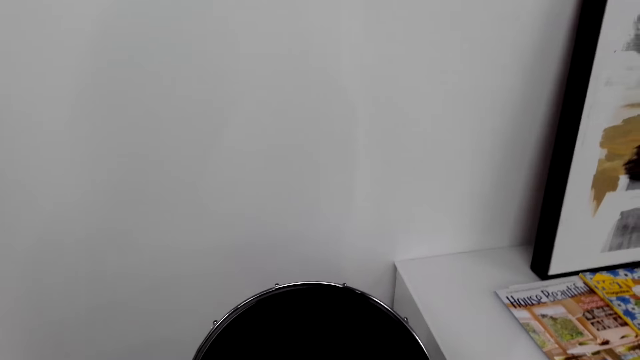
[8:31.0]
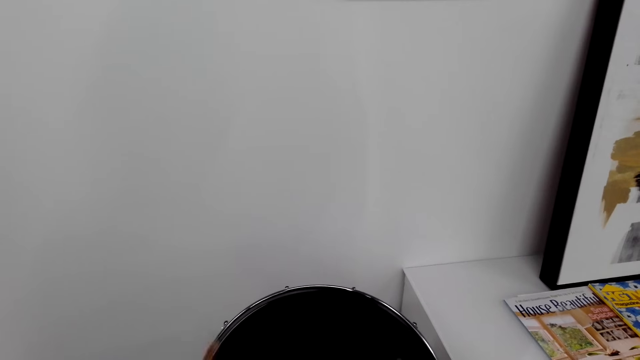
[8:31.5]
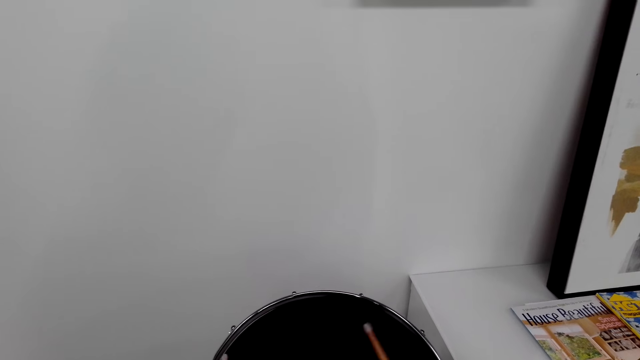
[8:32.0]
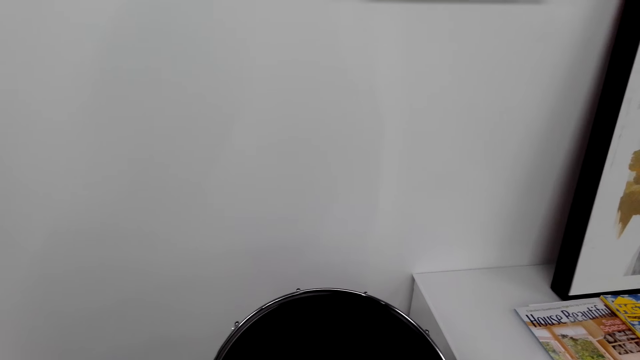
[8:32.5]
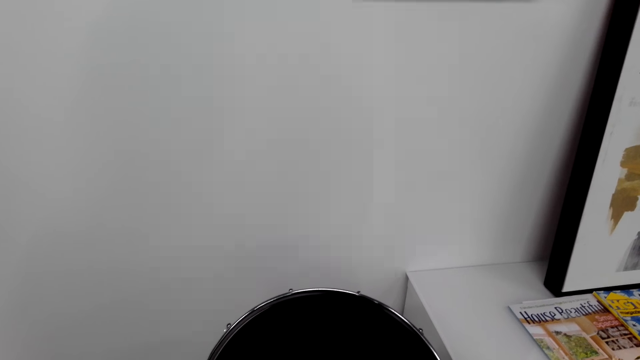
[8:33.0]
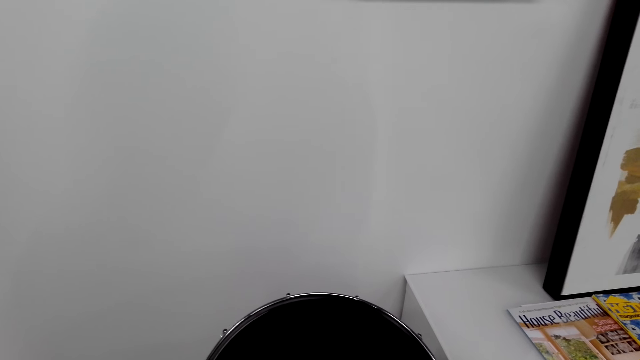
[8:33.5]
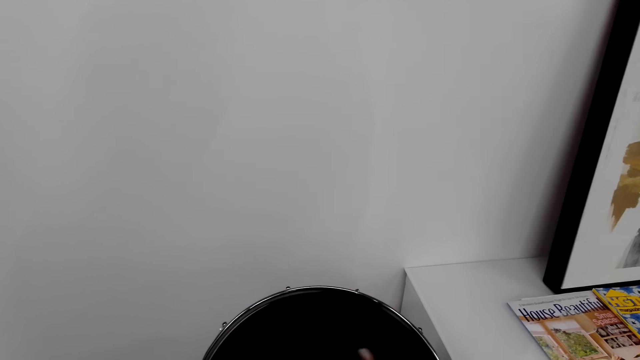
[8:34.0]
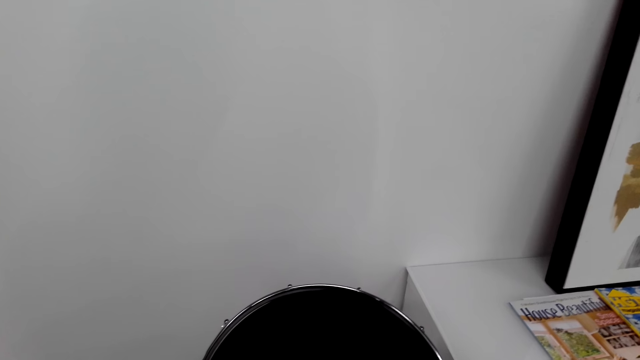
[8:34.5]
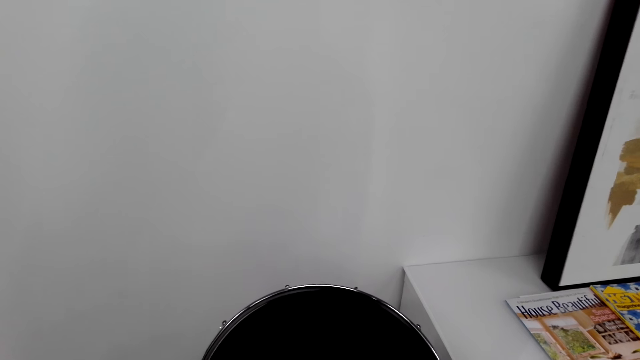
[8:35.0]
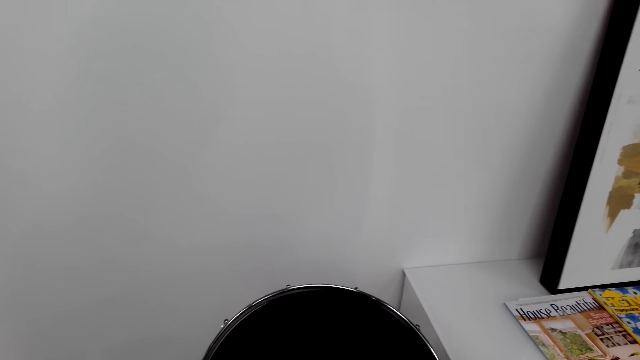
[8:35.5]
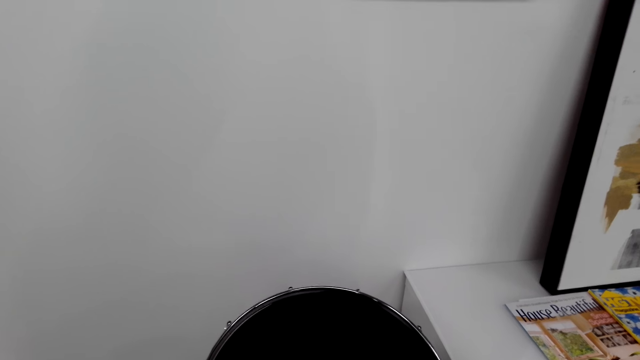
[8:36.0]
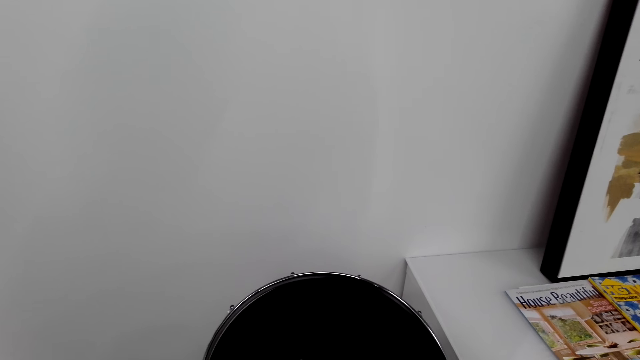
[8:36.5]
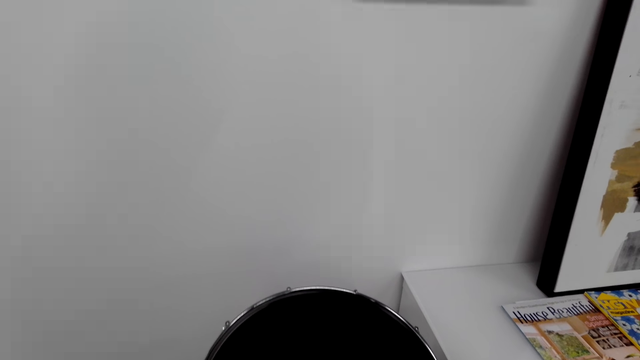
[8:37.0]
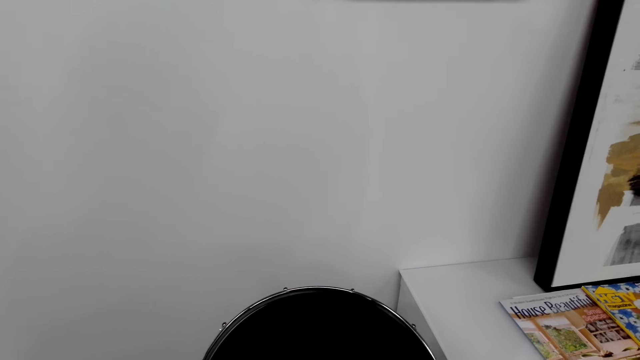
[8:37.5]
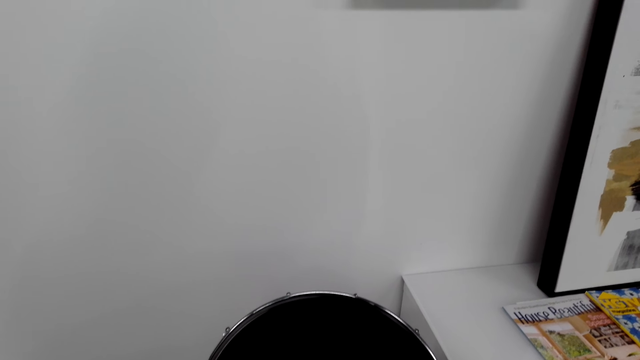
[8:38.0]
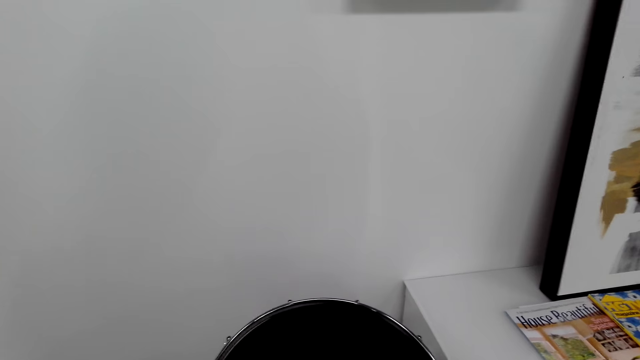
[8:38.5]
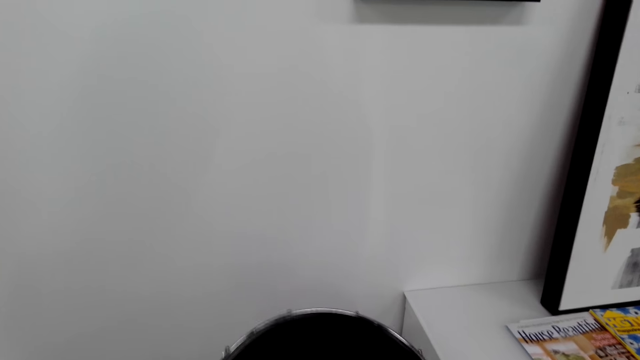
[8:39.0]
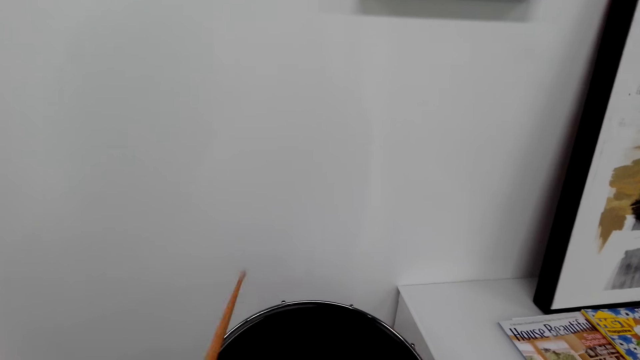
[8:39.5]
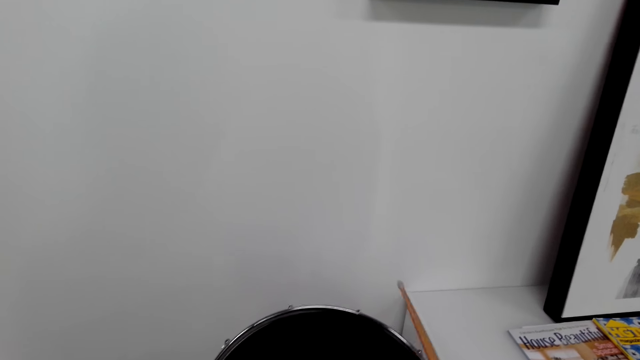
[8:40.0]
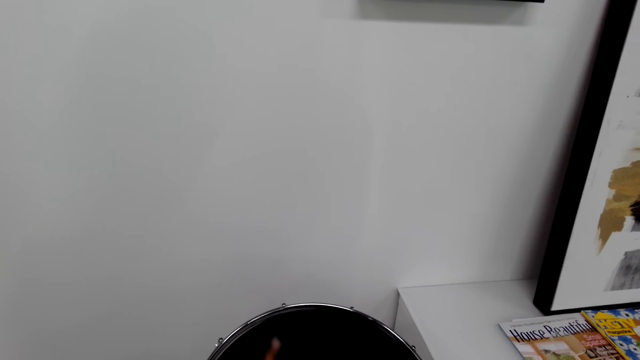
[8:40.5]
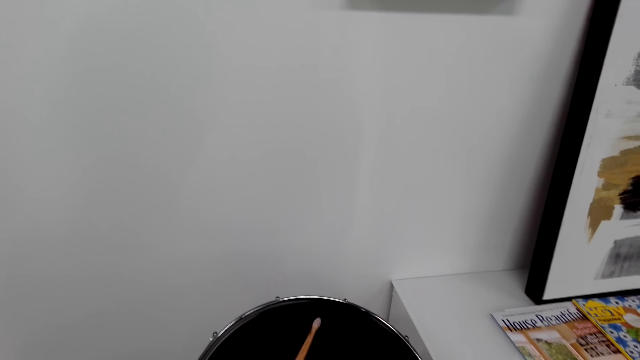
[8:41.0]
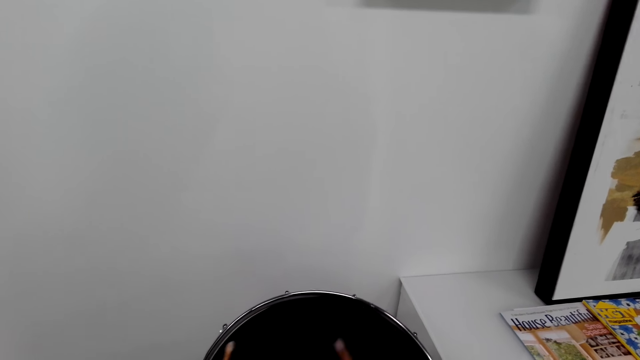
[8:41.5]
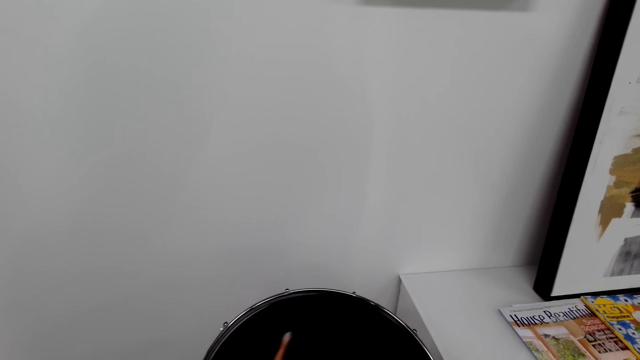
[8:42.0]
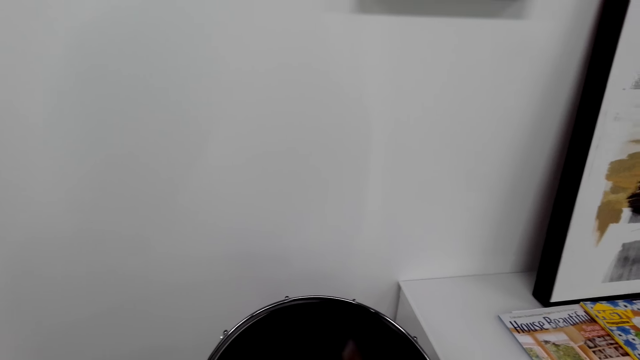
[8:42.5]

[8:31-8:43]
The camera wearer beats the drum with the drumsticks in both hands.

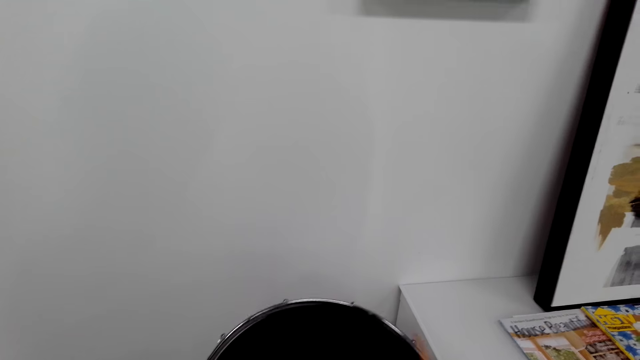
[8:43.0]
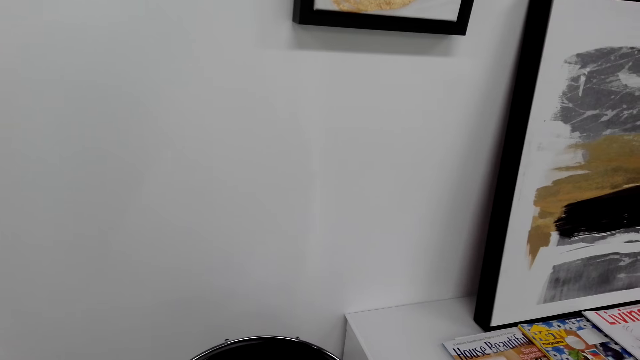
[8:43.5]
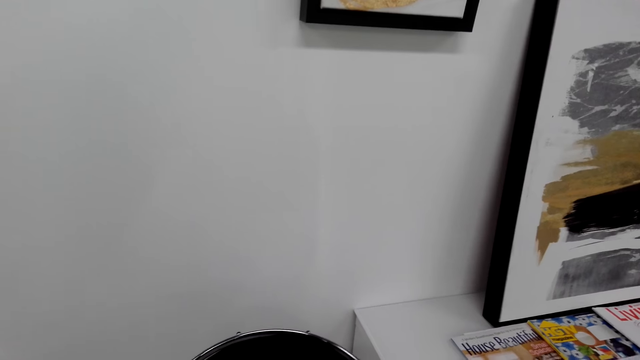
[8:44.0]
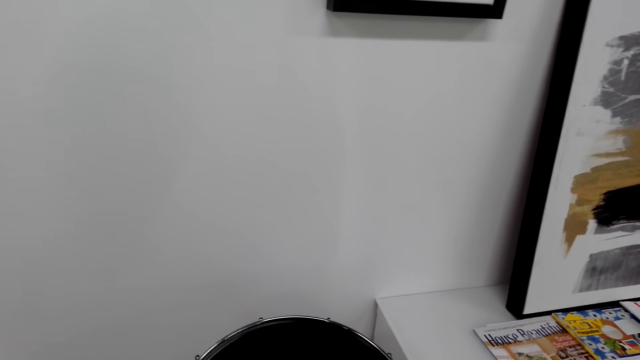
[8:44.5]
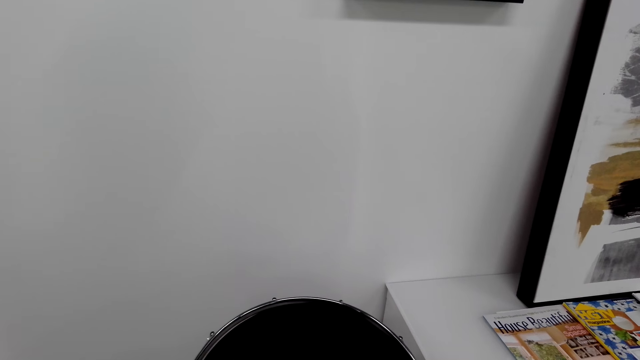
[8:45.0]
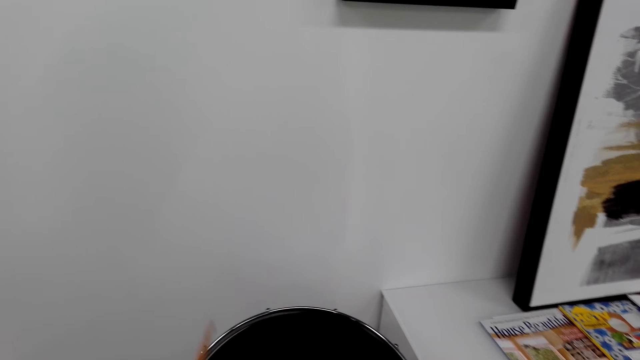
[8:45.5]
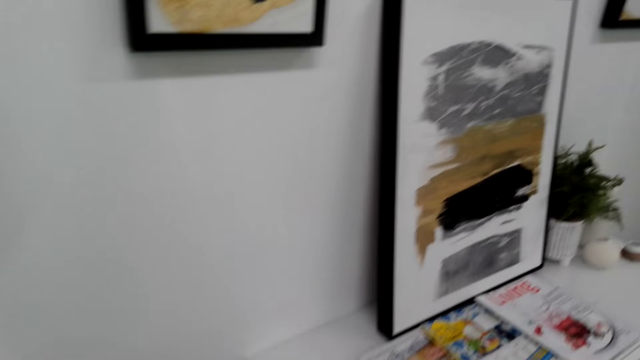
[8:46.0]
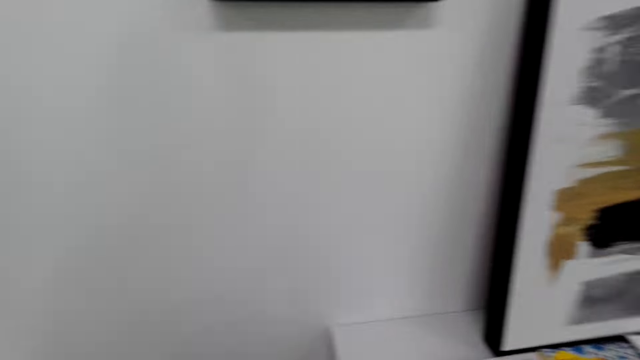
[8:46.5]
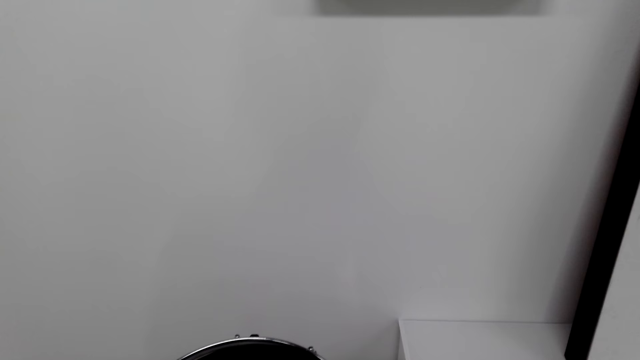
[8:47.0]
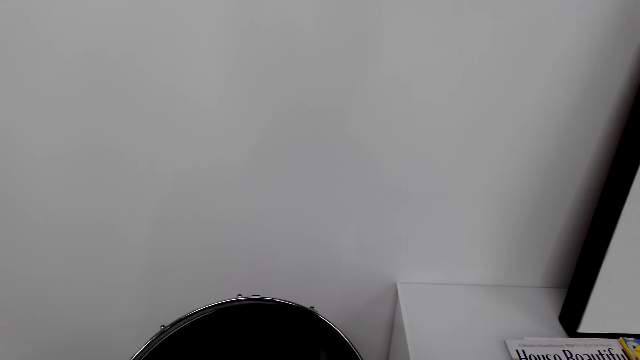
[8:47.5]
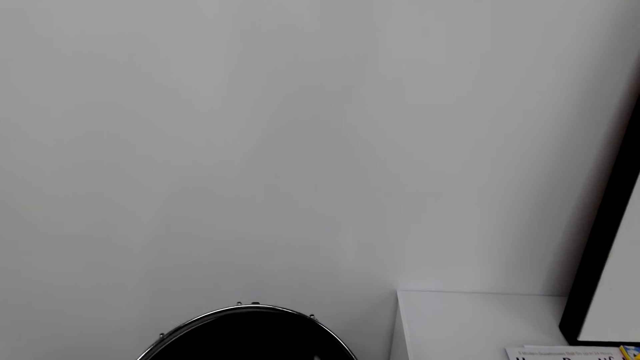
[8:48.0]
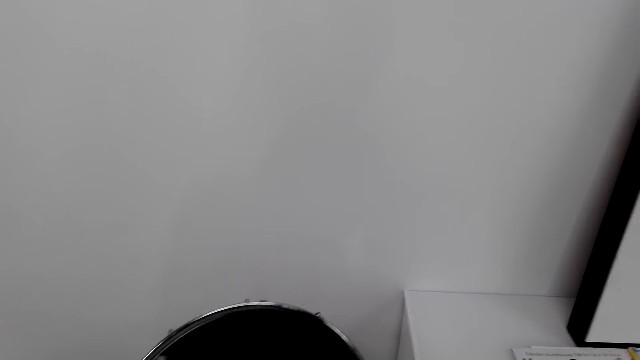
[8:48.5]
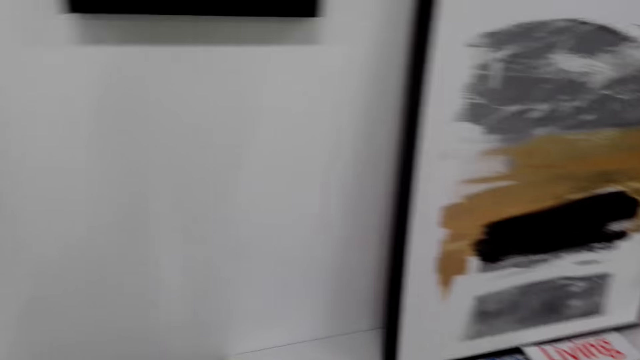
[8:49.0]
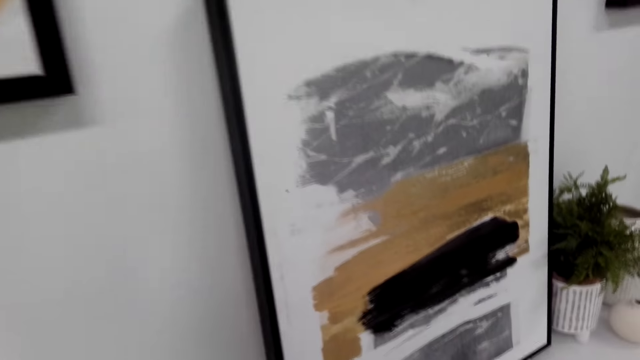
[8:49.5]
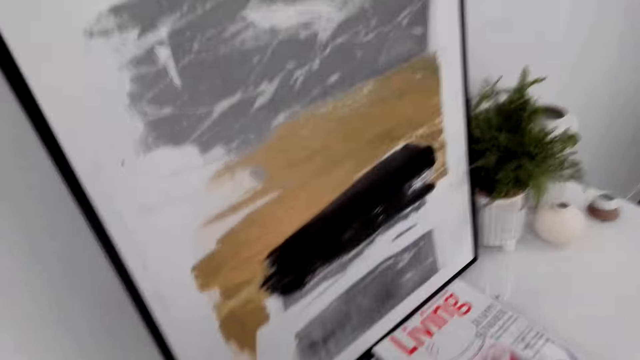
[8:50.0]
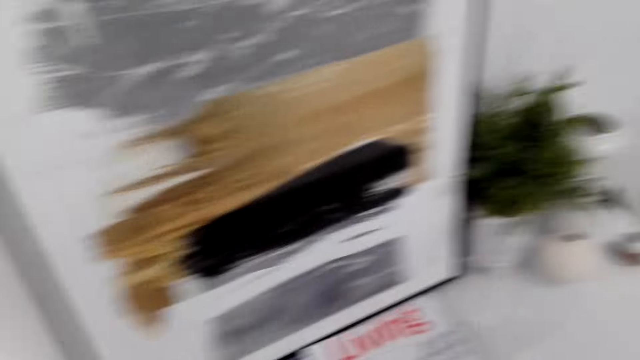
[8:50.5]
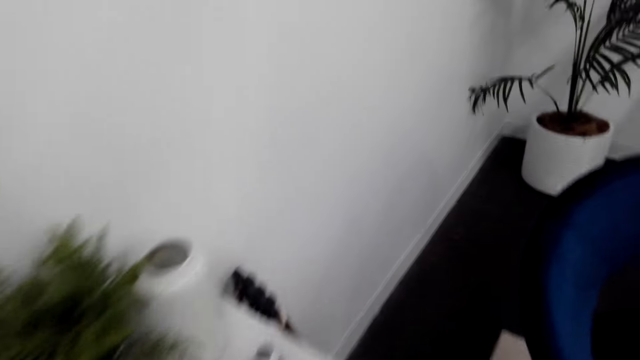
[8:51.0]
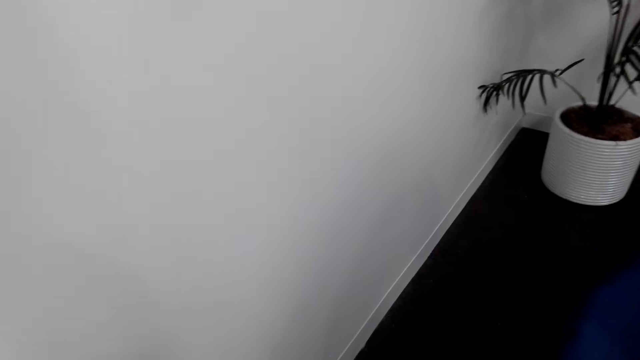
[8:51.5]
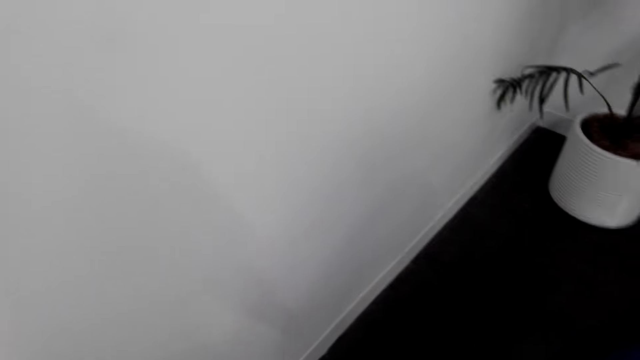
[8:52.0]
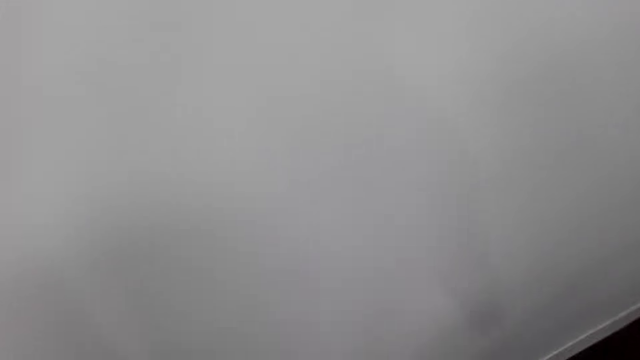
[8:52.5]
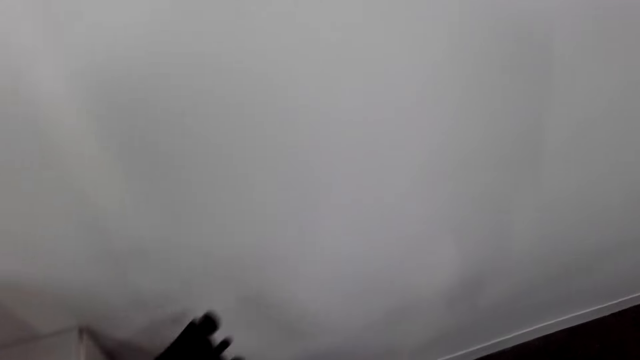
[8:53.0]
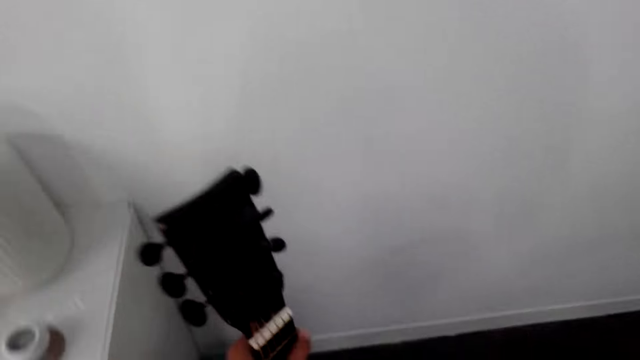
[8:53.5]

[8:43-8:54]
The camera wearer looks at the picture frame on the wall.
